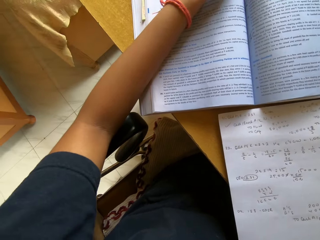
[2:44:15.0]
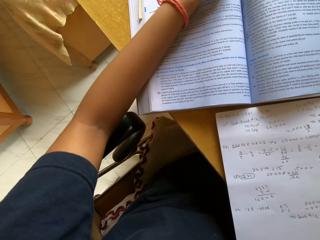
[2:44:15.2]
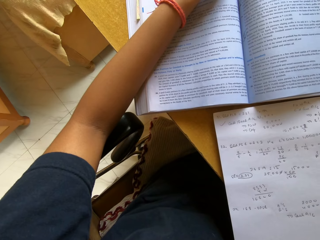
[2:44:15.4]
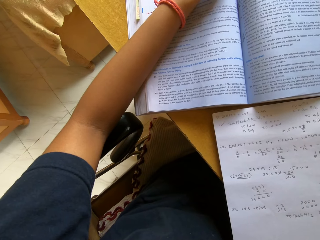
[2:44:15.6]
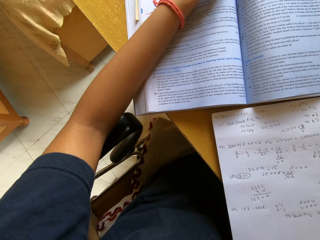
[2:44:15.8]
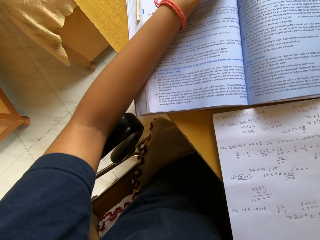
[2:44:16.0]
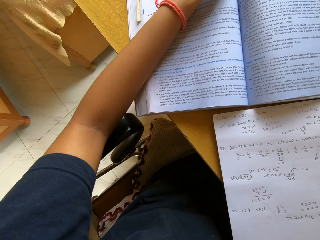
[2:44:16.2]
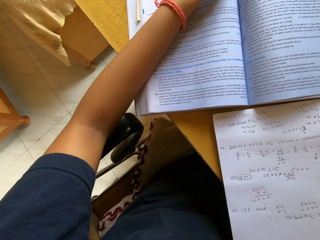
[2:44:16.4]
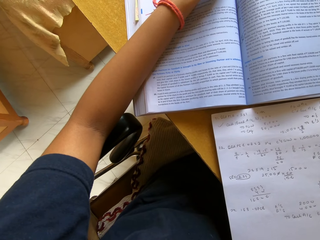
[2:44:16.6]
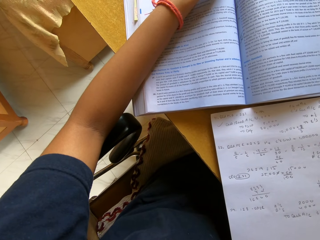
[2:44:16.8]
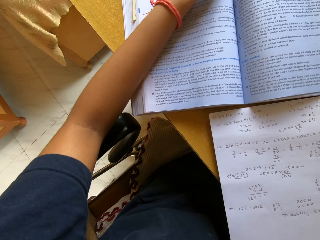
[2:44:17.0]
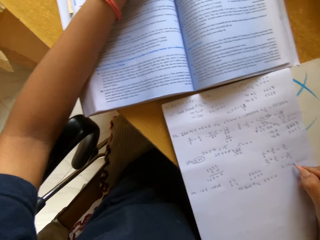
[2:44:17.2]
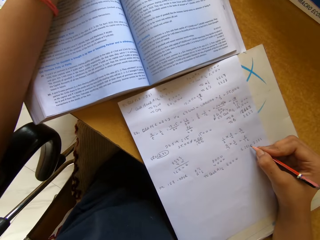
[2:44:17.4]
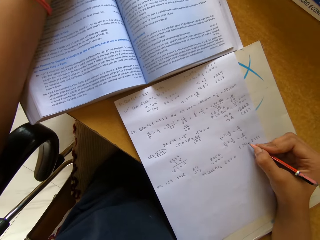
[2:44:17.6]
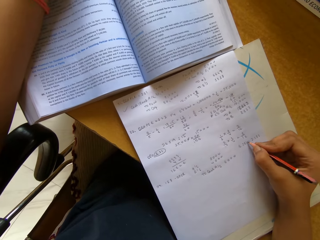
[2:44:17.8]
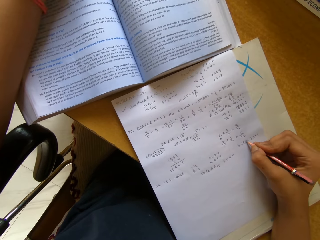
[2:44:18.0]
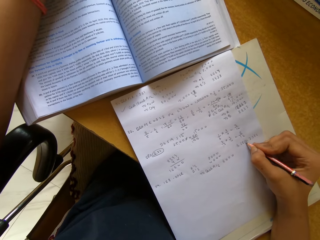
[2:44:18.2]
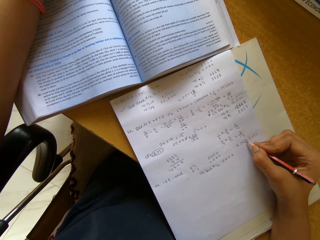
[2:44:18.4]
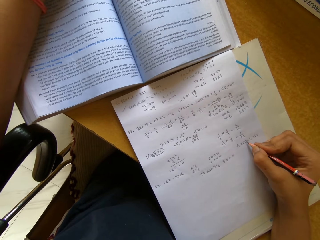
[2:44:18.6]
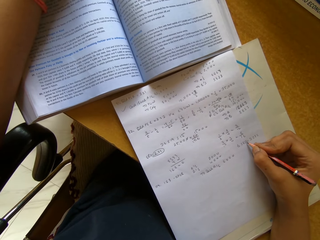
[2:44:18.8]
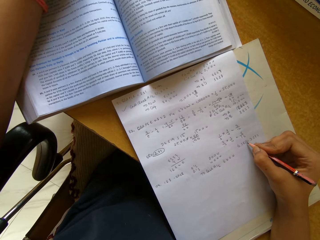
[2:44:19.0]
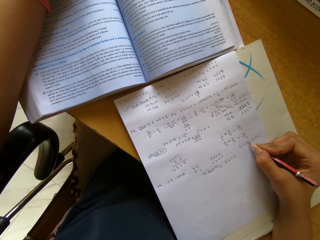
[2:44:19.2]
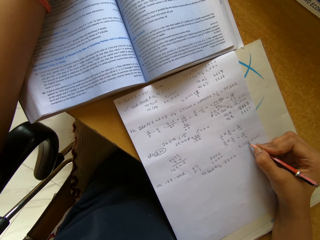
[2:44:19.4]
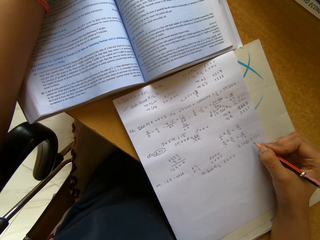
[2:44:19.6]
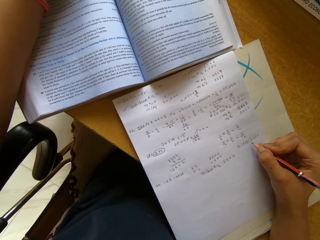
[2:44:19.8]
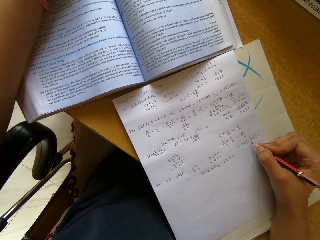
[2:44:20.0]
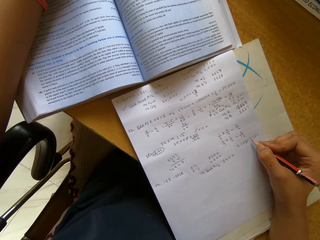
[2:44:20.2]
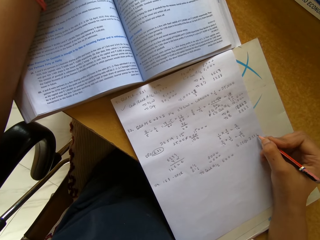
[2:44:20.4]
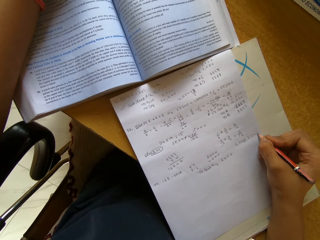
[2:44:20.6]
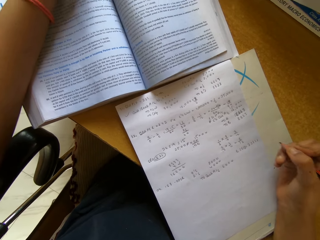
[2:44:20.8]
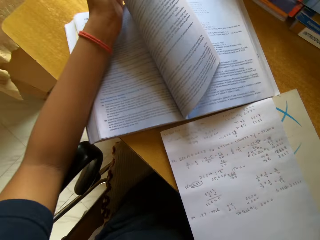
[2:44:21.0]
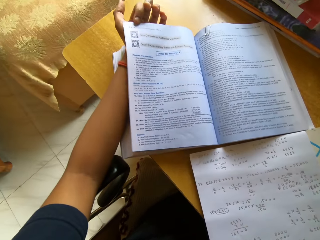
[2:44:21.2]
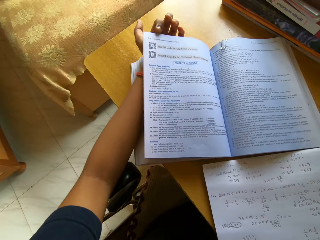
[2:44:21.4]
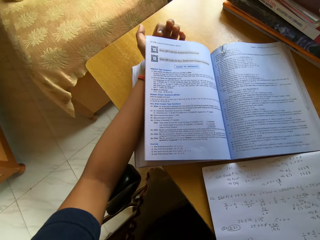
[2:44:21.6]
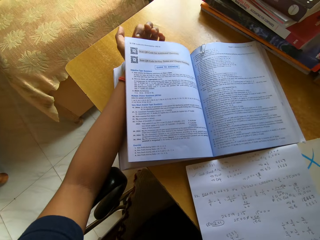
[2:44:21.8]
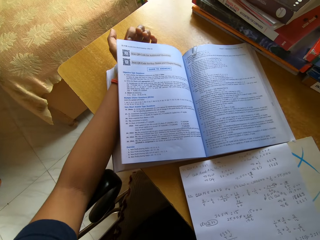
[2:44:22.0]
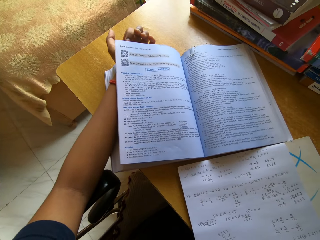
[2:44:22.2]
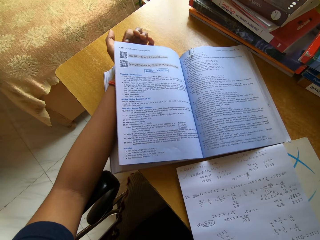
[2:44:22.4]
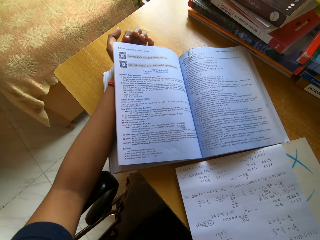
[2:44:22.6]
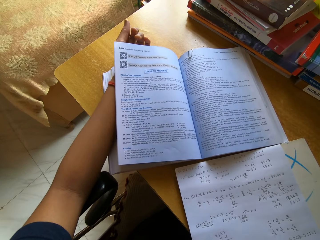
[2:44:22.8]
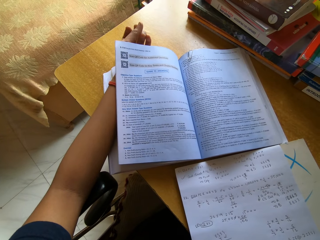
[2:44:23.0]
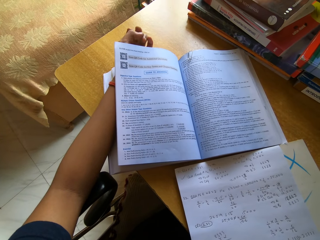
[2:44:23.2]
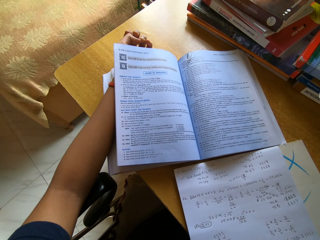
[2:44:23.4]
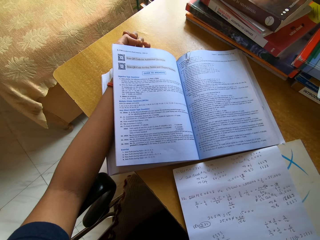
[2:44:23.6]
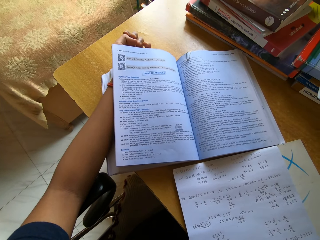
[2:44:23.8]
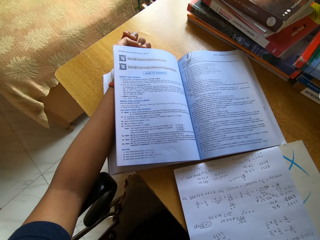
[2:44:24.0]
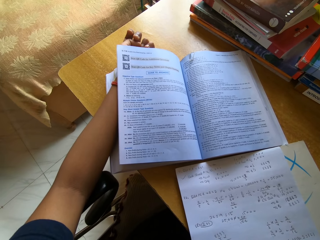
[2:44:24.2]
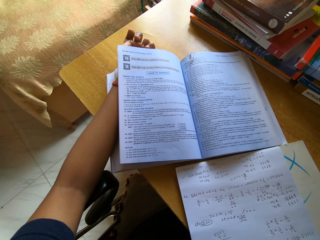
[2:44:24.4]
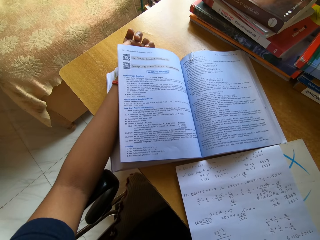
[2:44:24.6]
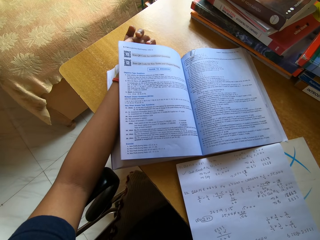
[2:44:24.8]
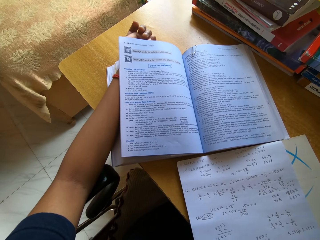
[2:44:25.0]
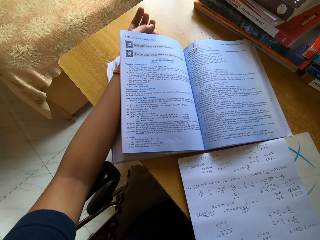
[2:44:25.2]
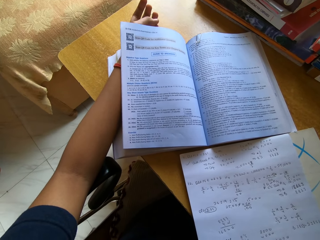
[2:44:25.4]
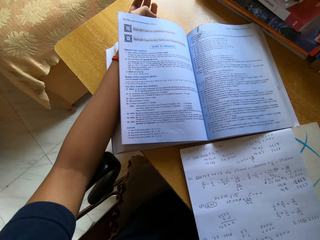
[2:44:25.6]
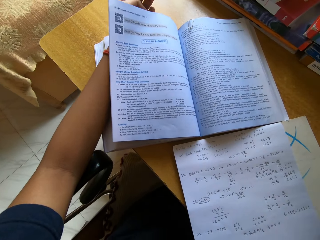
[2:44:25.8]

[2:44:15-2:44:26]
The camera wearer writes on a book with a pencil. They open a textbook. They hold the pages of the book. They read the textbook.

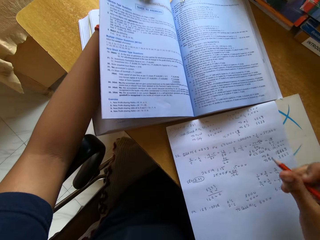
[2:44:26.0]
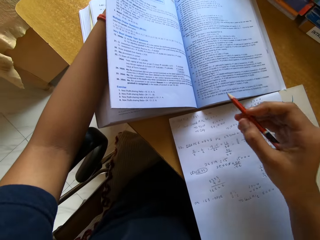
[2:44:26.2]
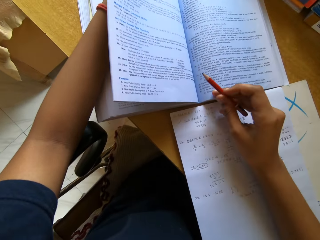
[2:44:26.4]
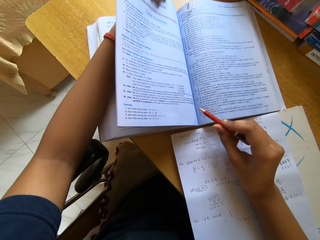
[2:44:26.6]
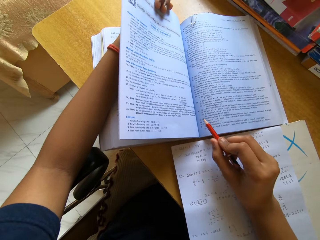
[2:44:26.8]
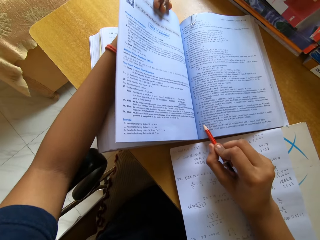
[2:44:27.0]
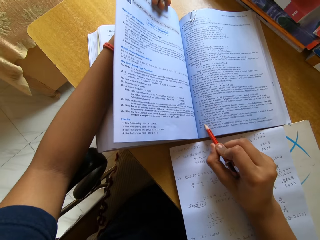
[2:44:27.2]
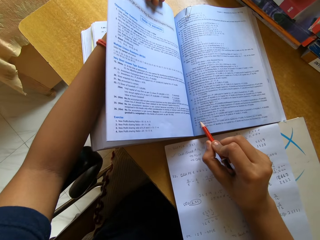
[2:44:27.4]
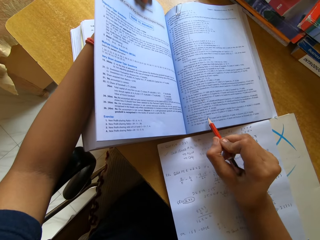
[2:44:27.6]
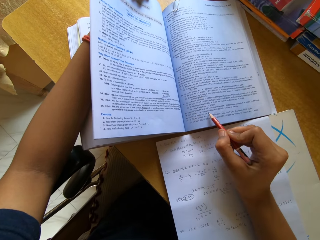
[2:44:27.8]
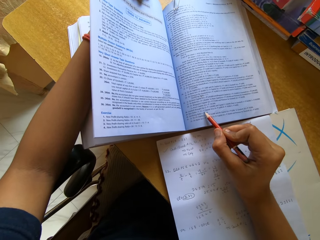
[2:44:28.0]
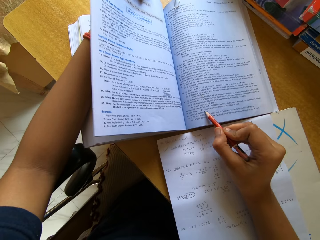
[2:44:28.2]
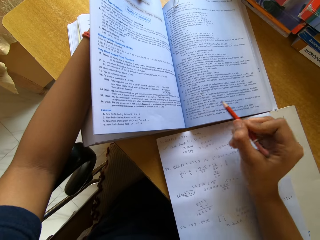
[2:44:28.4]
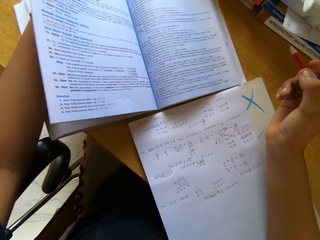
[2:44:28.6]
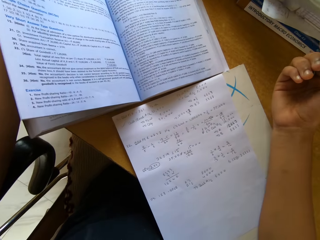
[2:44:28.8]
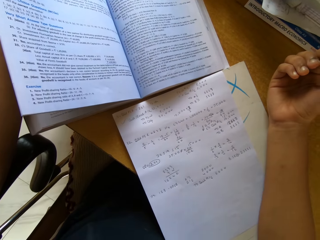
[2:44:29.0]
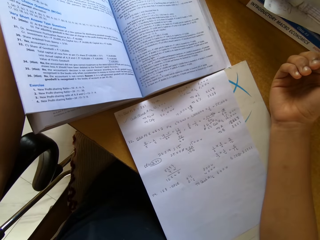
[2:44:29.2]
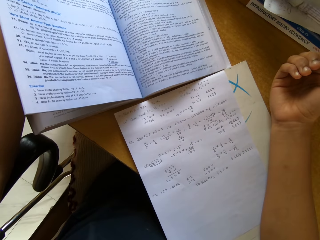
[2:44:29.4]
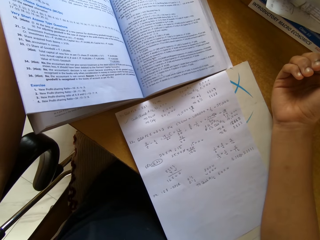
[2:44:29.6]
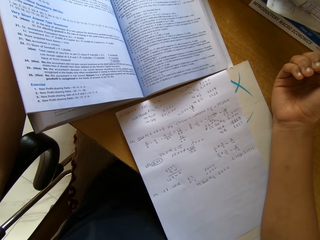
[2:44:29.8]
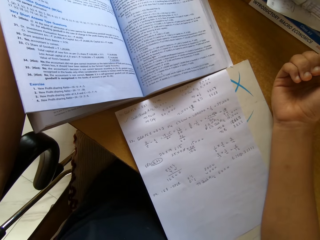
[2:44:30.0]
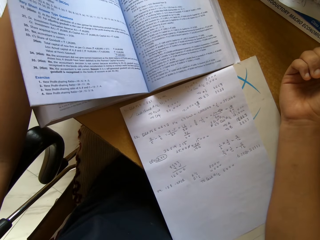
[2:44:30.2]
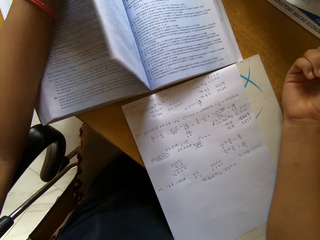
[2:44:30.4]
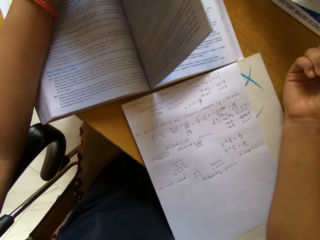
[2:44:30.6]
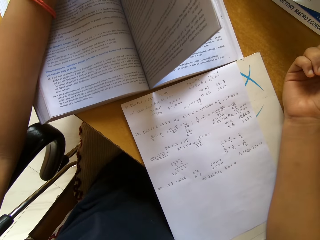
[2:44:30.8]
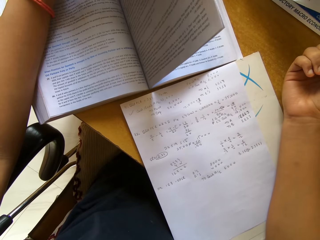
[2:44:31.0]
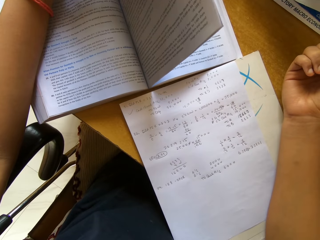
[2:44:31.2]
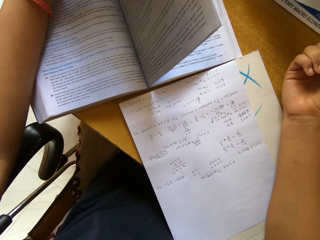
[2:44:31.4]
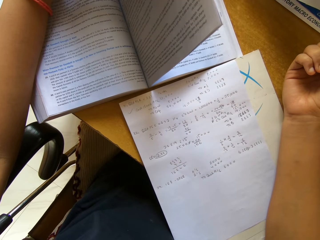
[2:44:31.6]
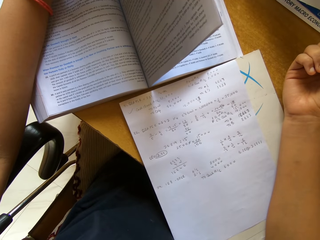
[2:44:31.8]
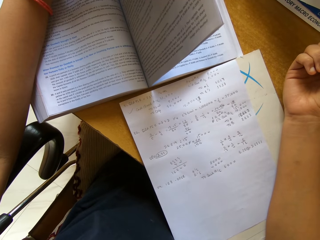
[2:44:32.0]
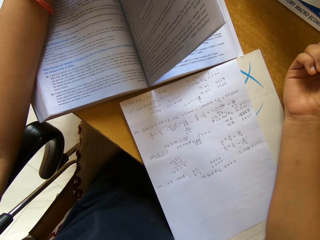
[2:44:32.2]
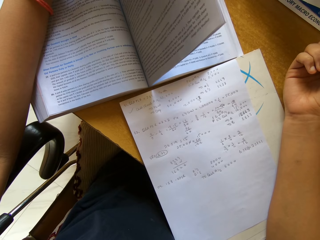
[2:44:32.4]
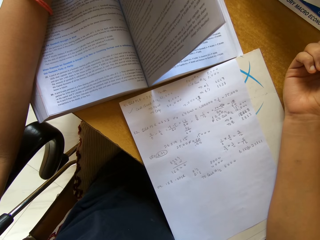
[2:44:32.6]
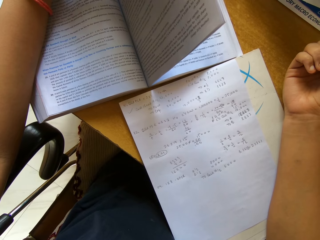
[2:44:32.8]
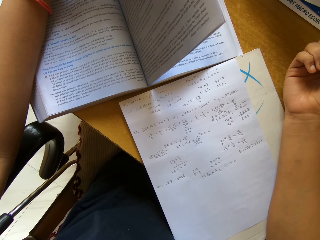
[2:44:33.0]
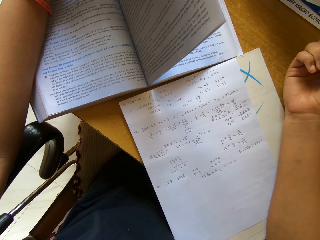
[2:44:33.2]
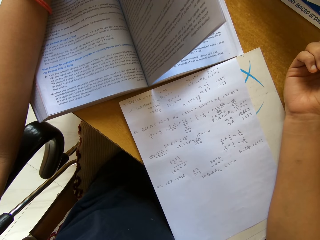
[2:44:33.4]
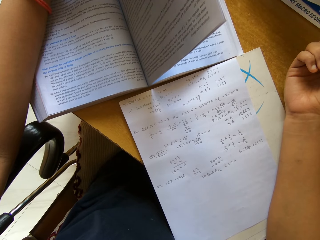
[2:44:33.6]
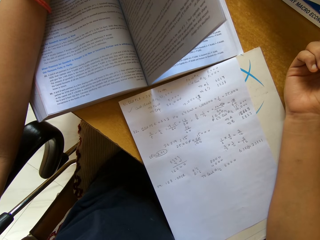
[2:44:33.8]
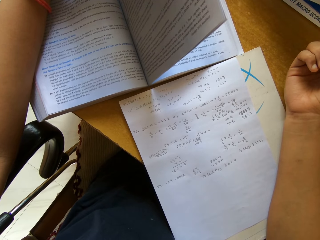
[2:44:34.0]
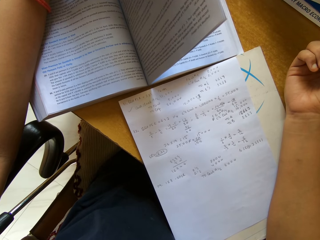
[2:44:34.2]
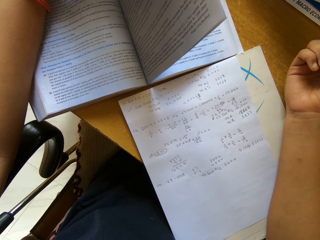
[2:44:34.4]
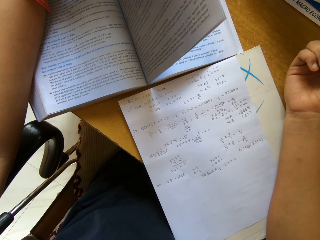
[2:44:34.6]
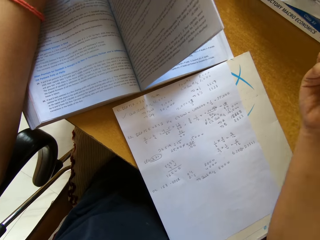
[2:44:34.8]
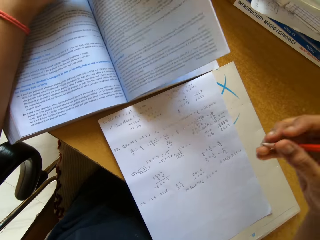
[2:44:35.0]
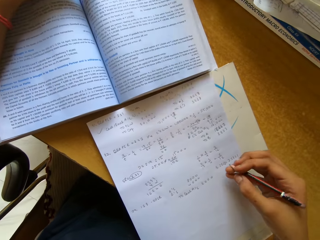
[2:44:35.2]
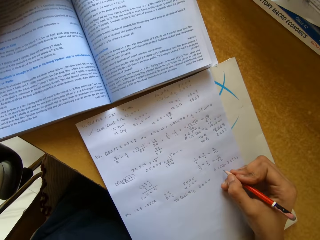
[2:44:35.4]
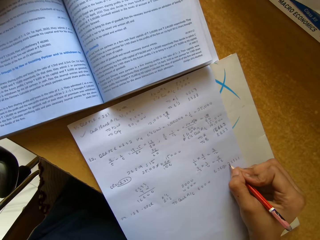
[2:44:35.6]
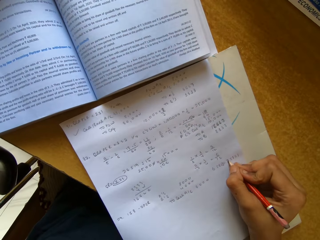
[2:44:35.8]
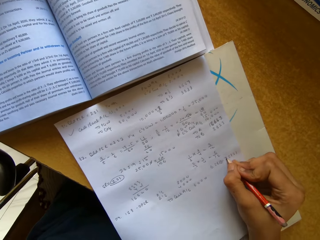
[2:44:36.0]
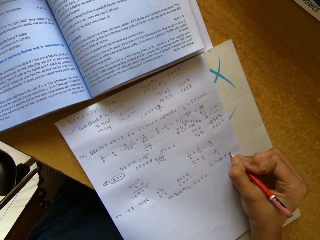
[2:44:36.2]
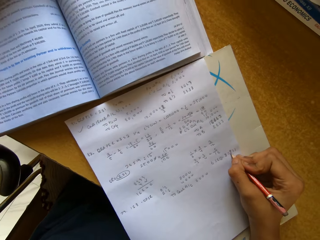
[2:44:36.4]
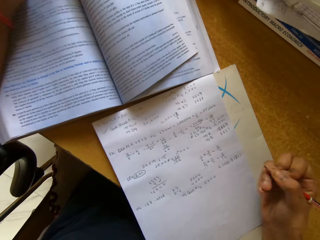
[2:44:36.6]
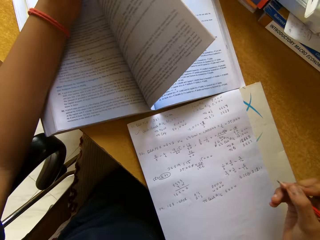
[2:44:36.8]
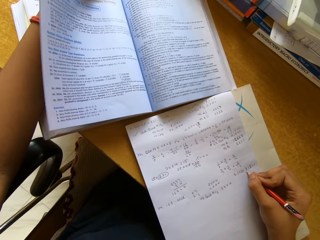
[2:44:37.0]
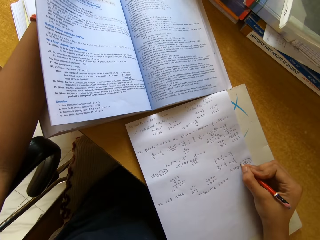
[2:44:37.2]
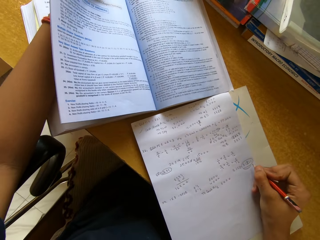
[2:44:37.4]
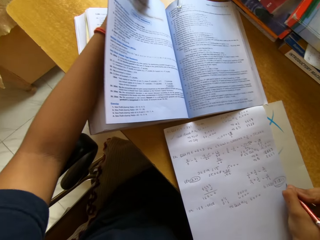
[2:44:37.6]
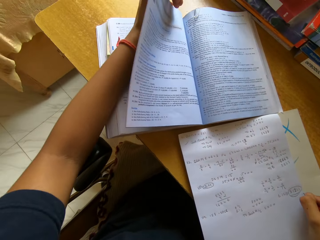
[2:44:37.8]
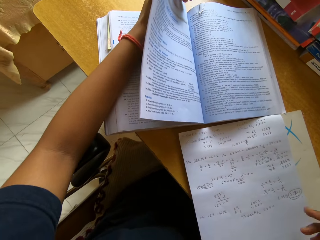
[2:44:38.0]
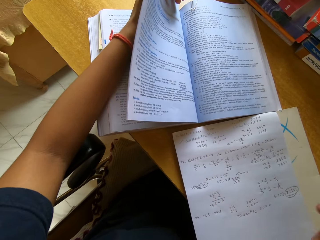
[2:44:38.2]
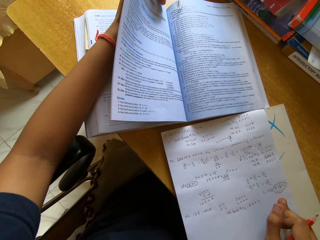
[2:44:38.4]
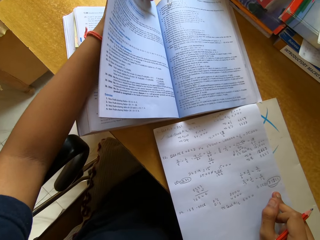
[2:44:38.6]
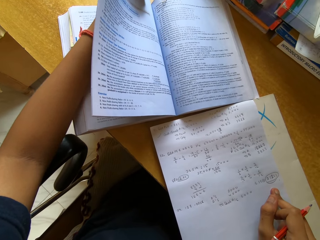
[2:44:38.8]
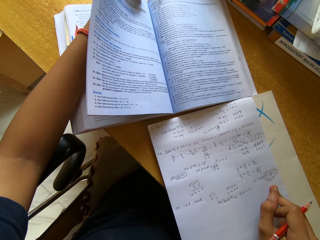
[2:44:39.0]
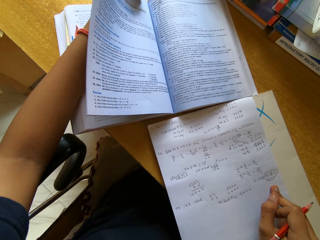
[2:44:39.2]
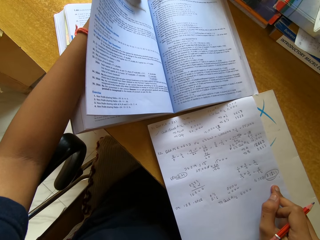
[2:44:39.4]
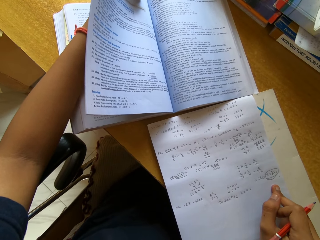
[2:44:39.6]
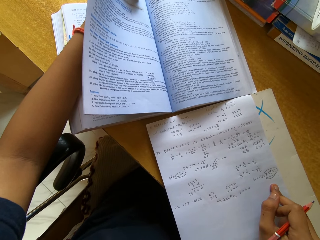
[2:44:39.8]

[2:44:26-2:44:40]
The camera wearer touches a book with a pencil. They write on the book with the pencil.
